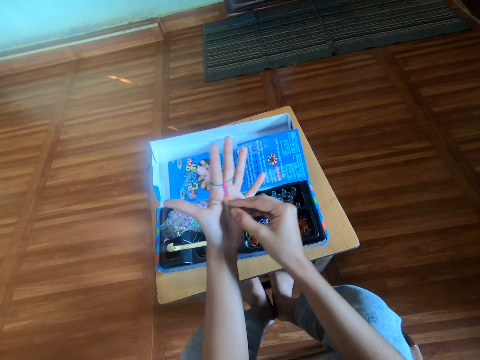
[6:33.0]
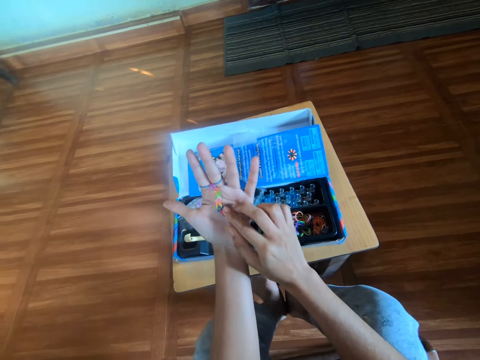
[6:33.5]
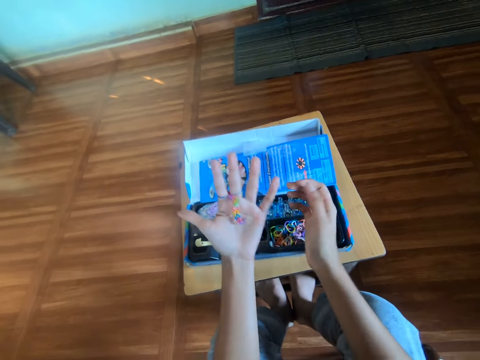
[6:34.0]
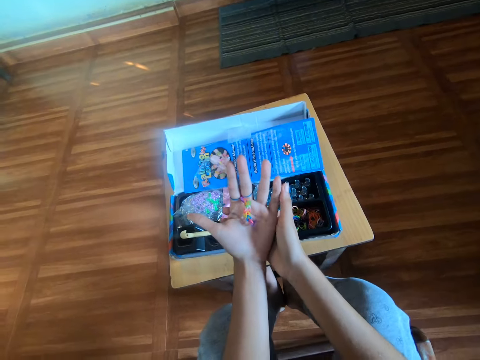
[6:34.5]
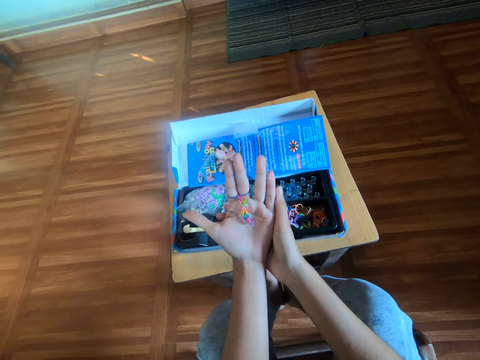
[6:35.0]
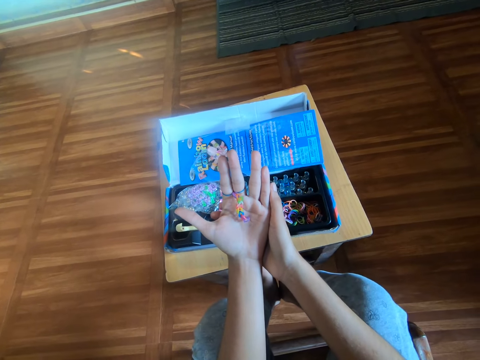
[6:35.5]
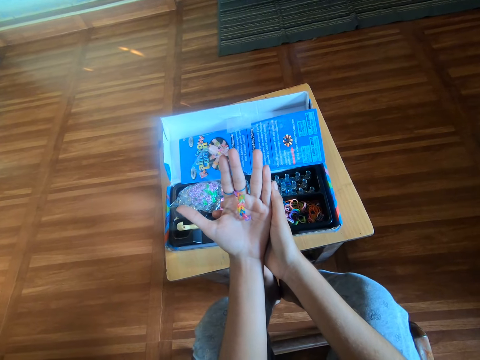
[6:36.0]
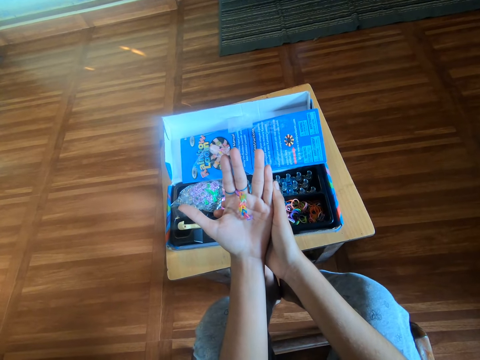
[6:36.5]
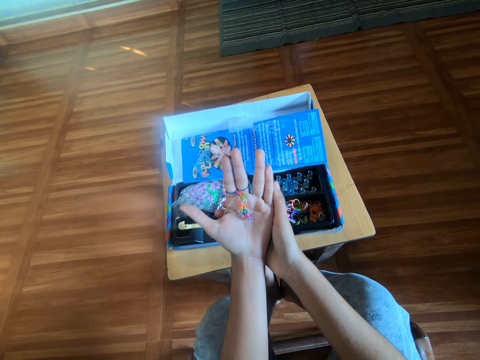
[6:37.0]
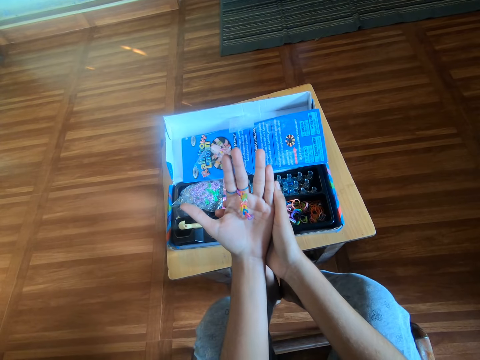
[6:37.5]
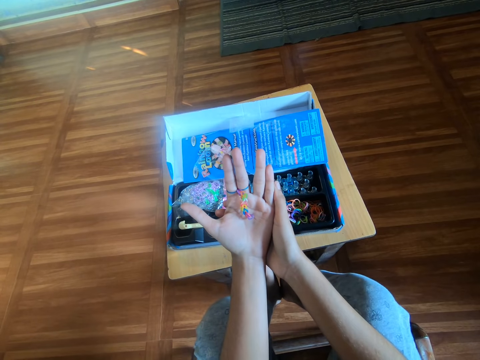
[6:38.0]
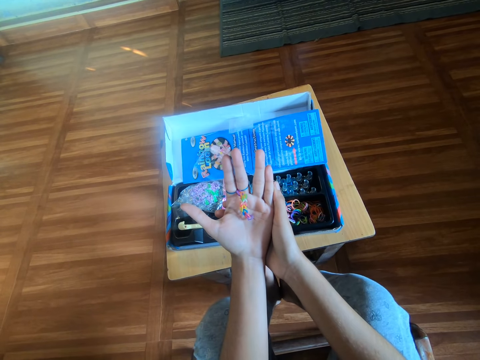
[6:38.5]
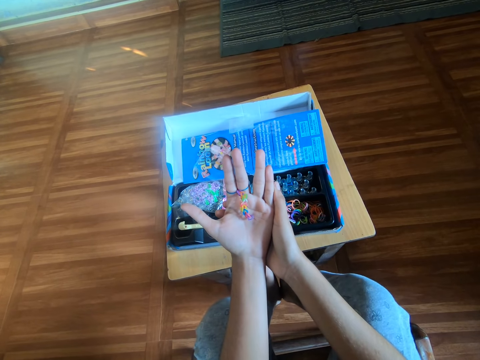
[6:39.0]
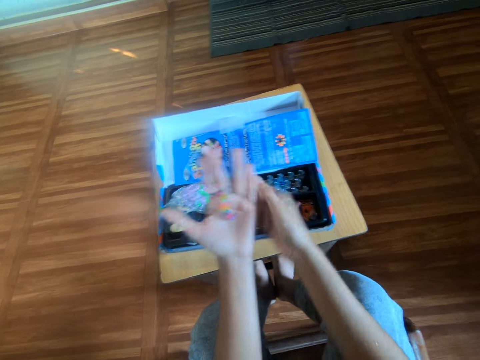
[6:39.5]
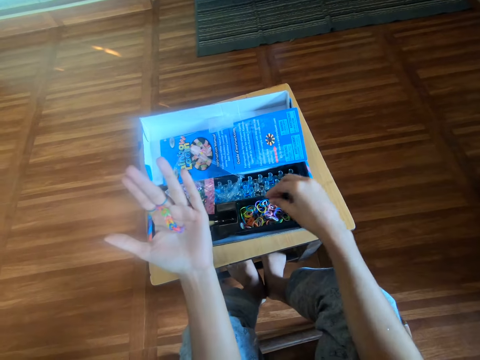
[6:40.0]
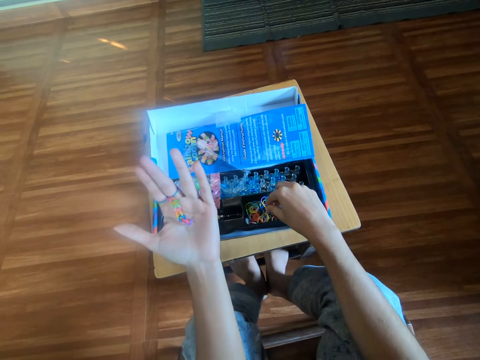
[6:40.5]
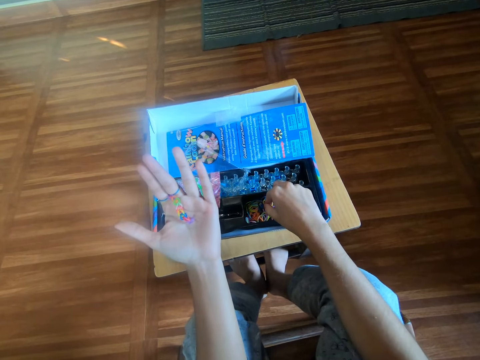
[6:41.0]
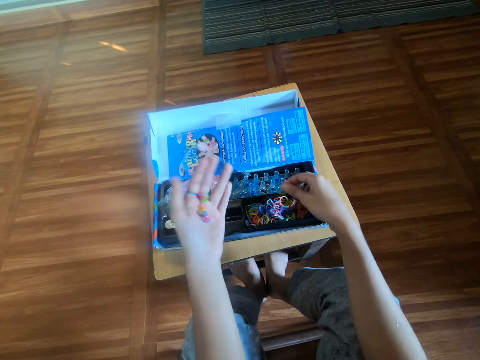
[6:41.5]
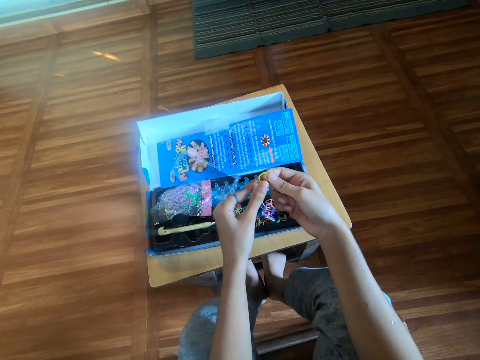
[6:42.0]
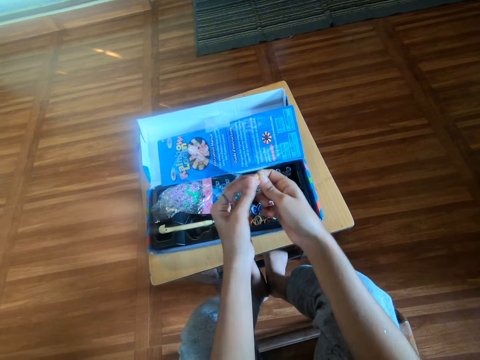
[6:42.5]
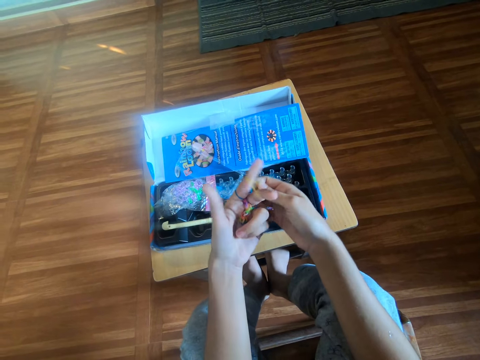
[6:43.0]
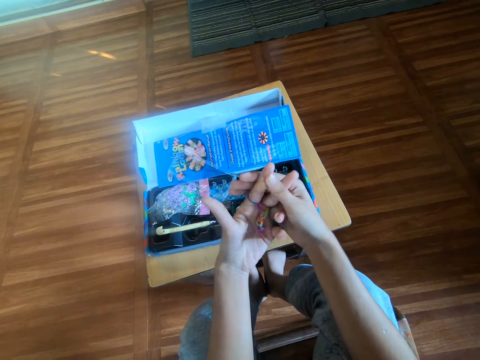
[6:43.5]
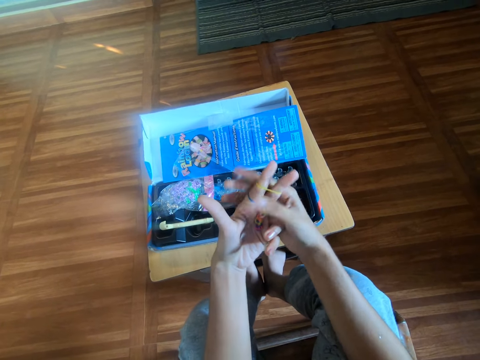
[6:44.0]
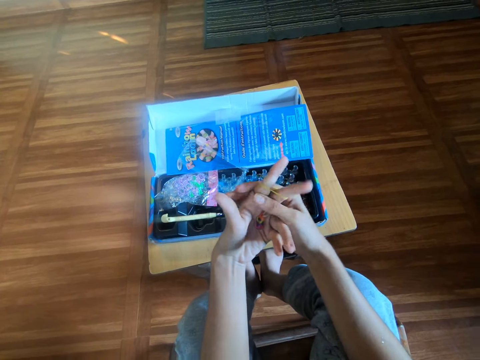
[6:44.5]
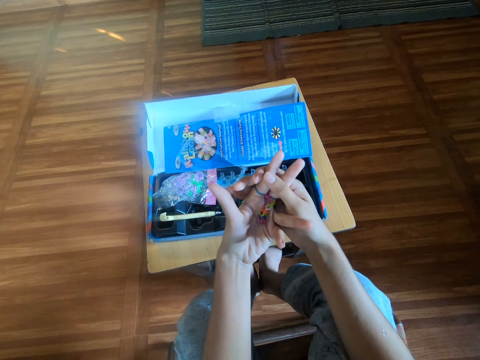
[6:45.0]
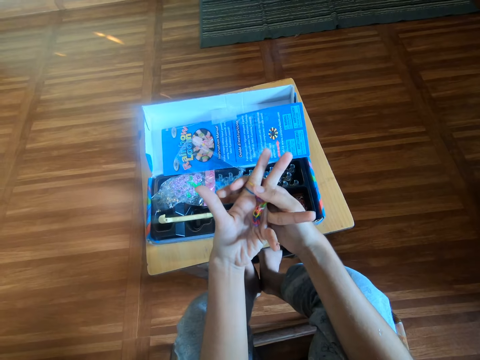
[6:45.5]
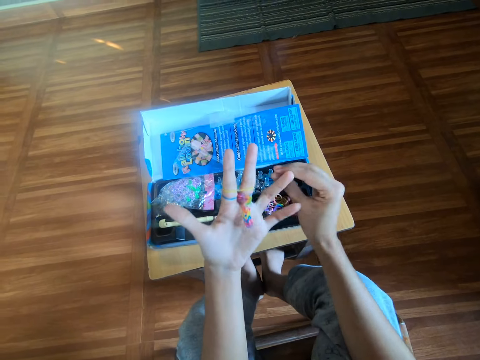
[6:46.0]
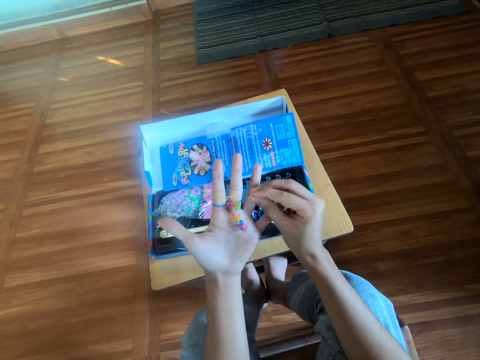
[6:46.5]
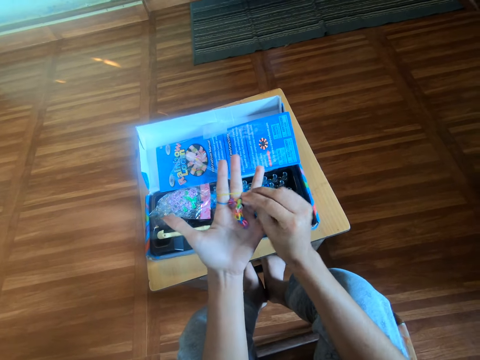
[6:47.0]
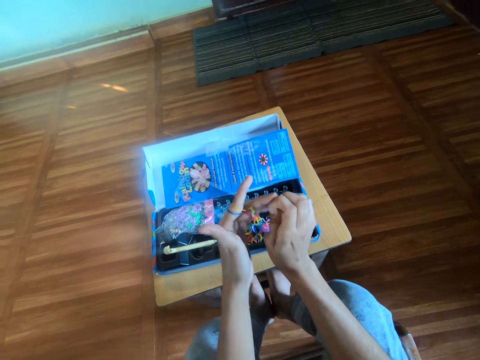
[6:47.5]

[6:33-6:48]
The camera wearer inspects the rubber craft in his left hand. He picks up another rubber band from a black plastic with his right hand. He makes the rubber craft on his left hand with the rubber band in his right hand. He puts rubber bands on his hands.

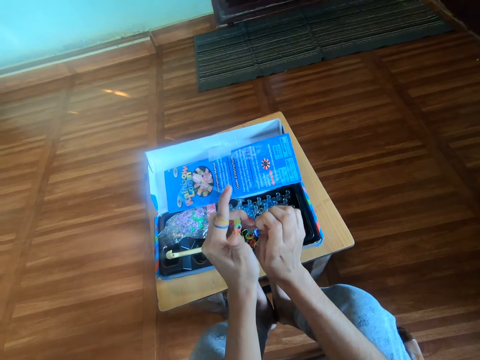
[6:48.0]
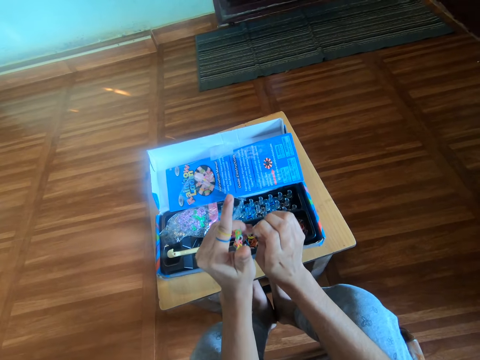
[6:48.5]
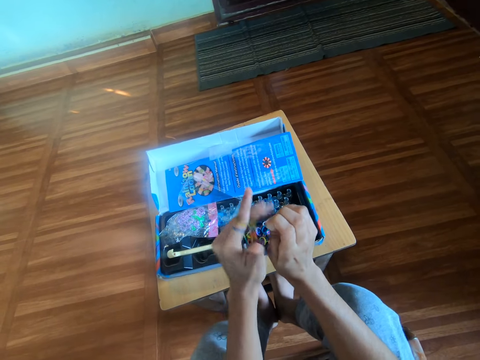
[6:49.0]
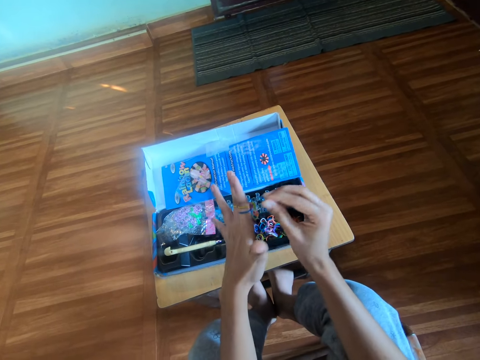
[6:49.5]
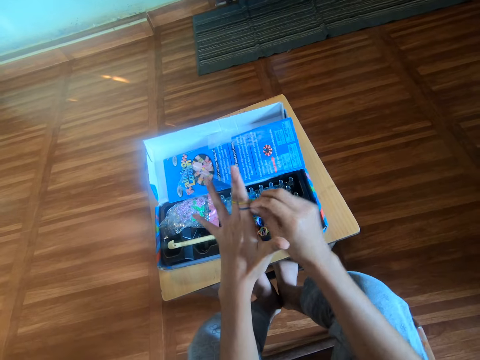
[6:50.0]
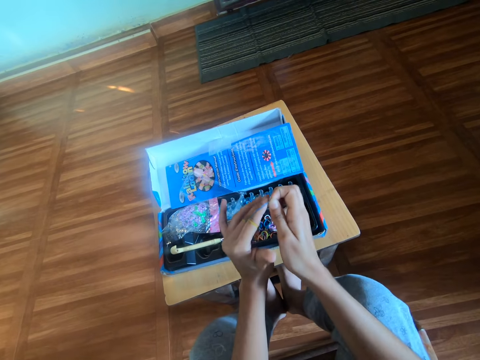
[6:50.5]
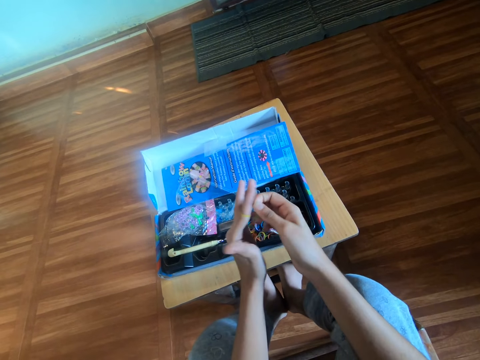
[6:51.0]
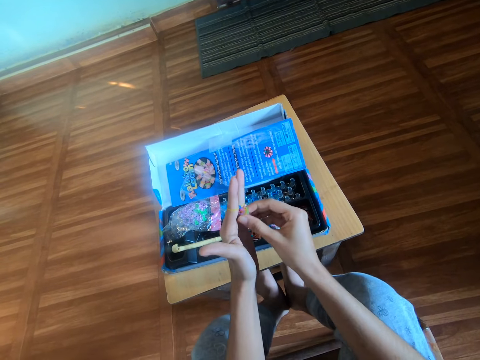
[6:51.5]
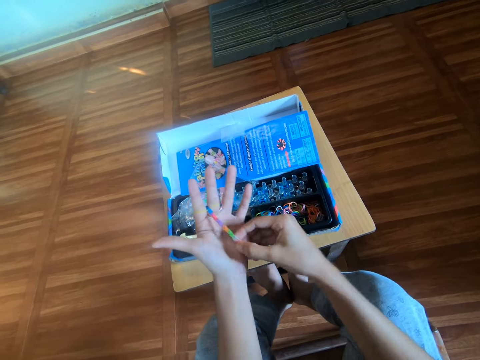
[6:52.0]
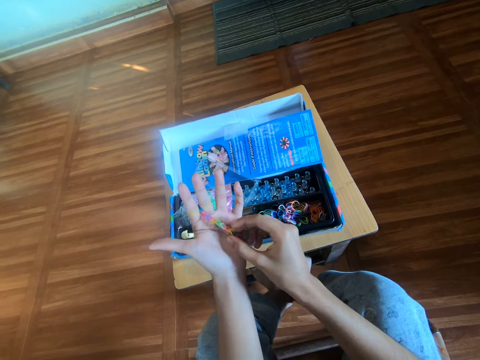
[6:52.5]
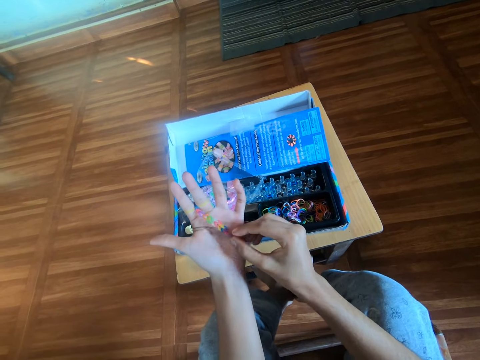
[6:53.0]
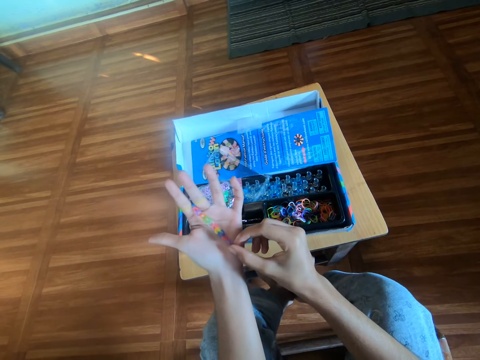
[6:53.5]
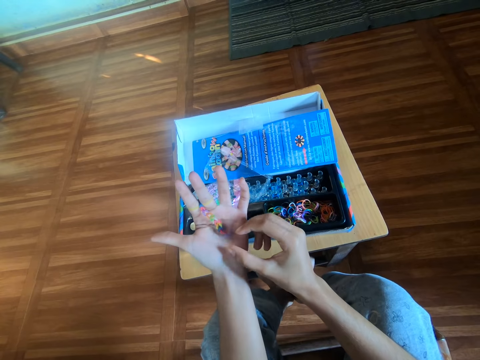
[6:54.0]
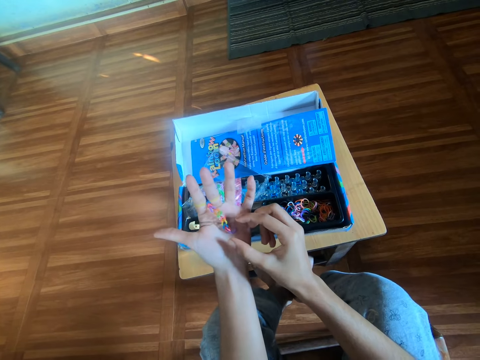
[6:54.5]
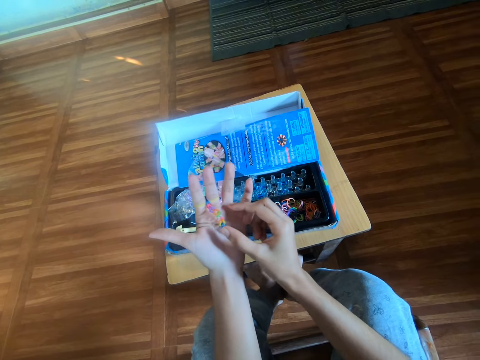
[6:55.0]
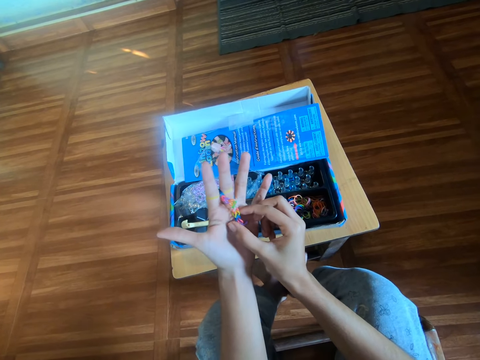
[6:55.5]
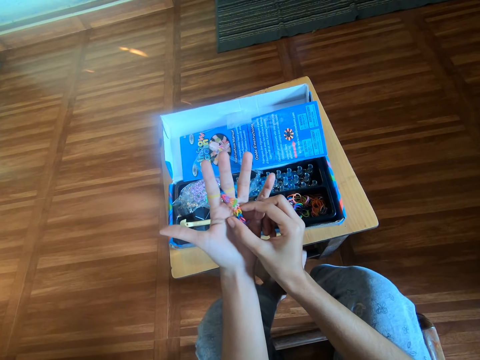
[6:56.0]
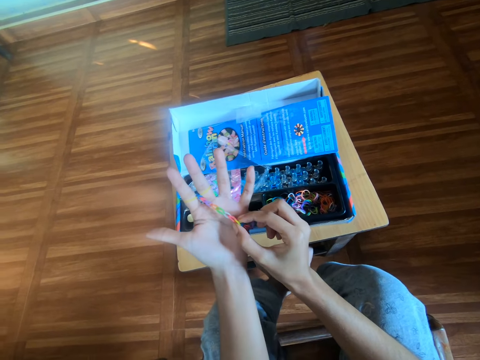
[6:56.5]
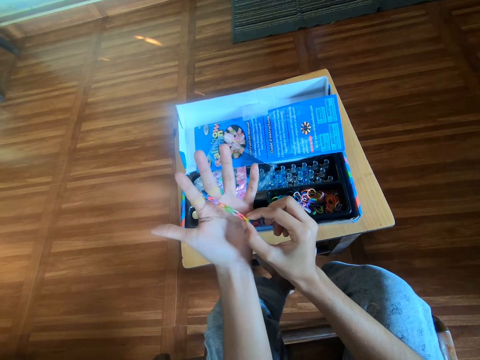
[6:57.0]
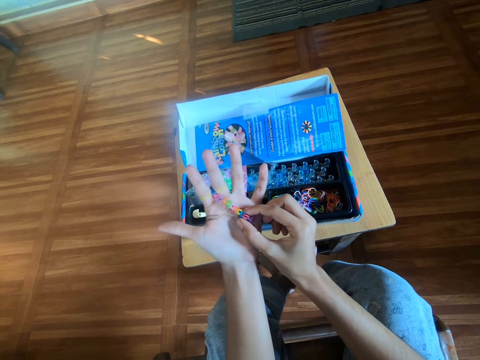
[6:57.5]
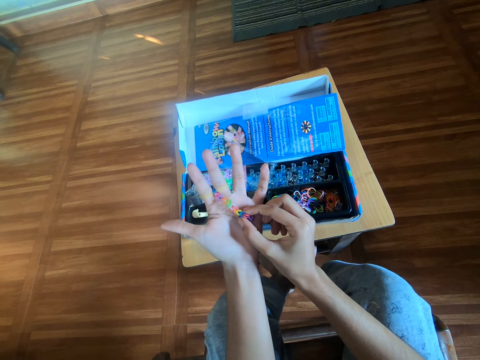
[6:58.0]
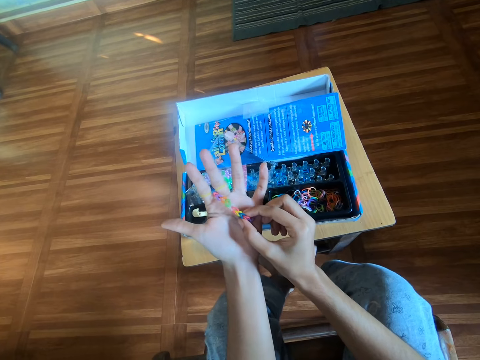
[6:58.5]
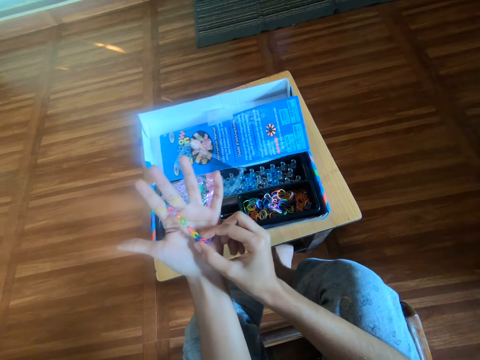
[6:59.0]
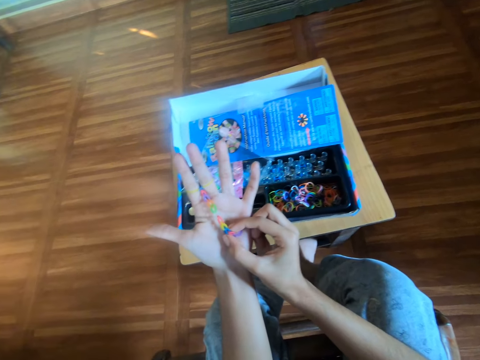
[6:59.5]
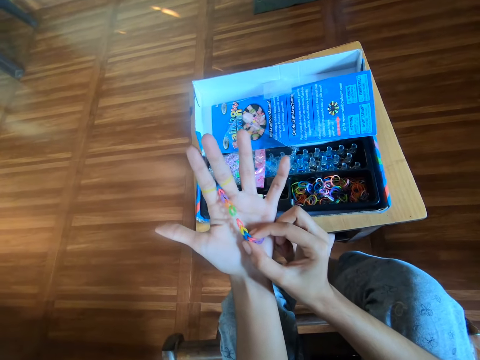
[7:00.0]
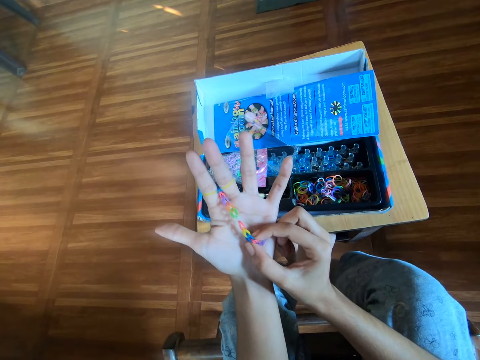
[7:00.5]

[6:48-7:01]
The camera wearer makes a rubber band bracelet by hands. He stretches the rubber band bracelet. He inspects the rubber craft in his left hand.
